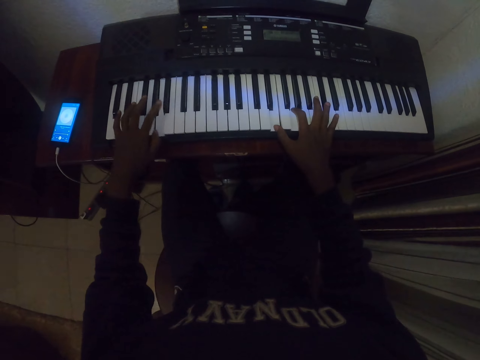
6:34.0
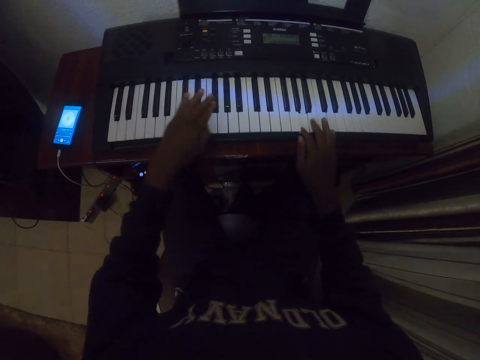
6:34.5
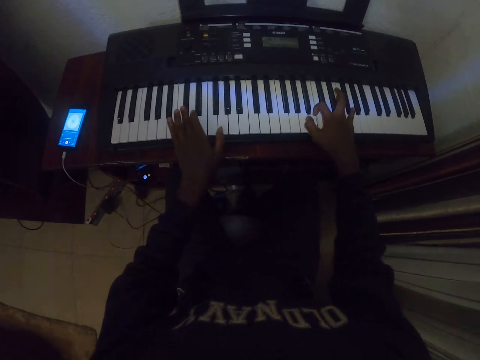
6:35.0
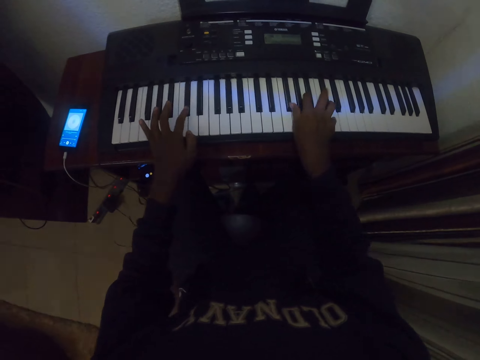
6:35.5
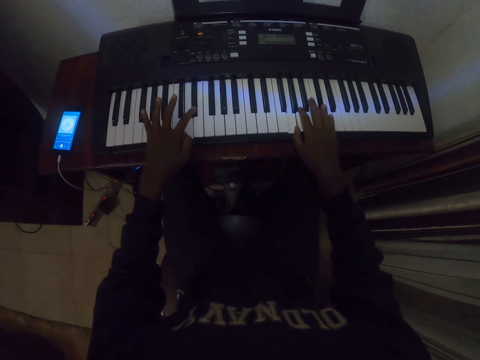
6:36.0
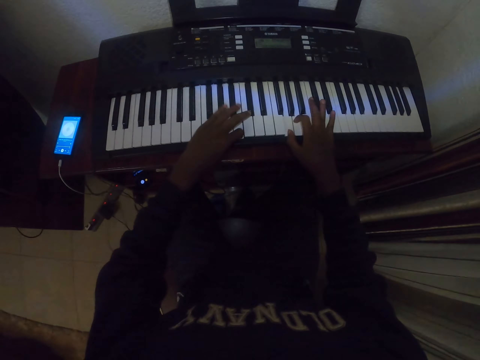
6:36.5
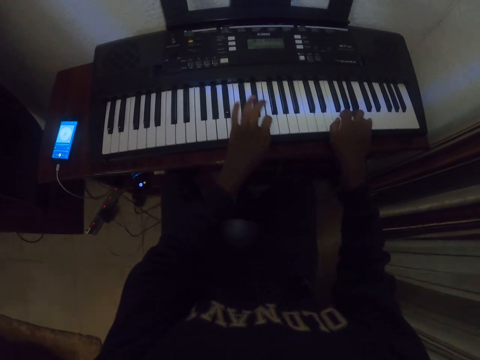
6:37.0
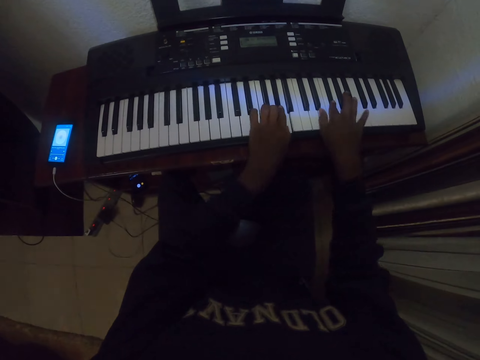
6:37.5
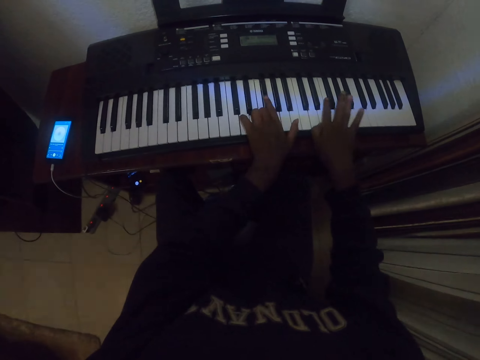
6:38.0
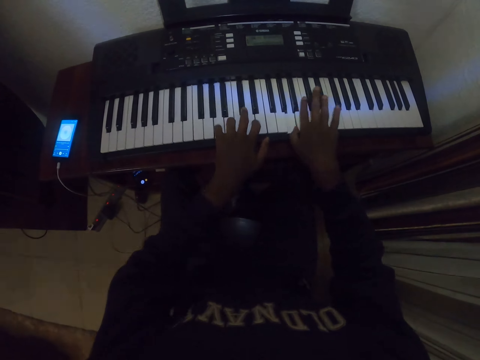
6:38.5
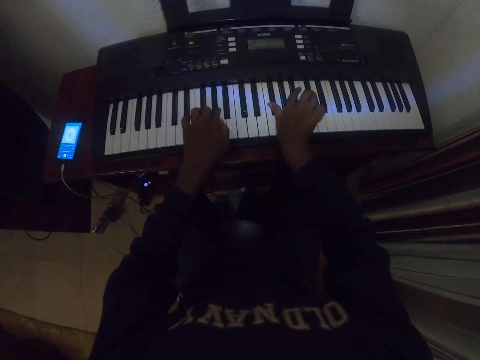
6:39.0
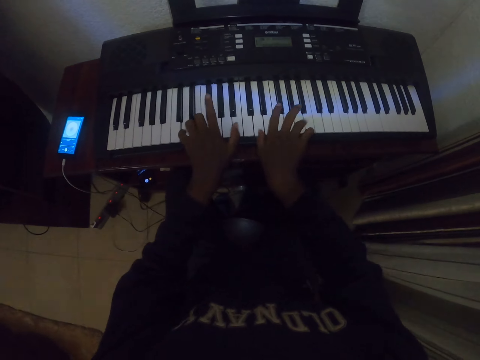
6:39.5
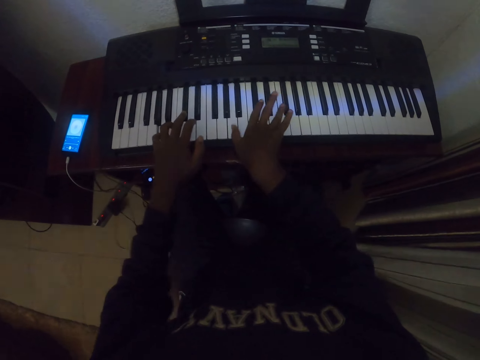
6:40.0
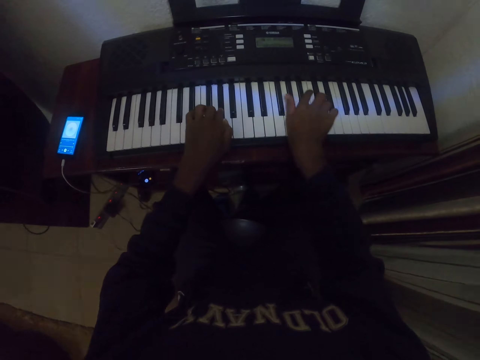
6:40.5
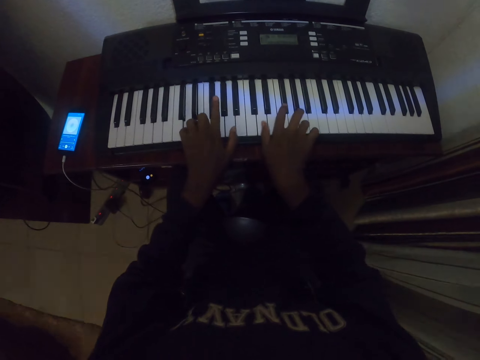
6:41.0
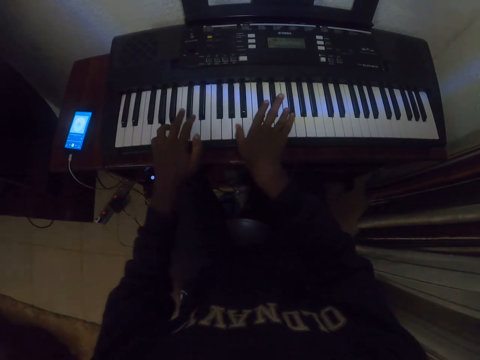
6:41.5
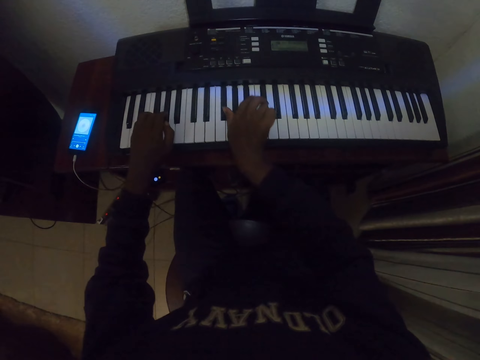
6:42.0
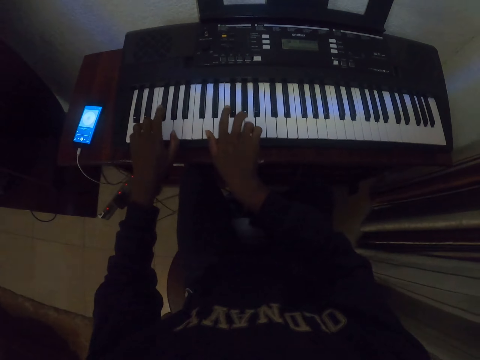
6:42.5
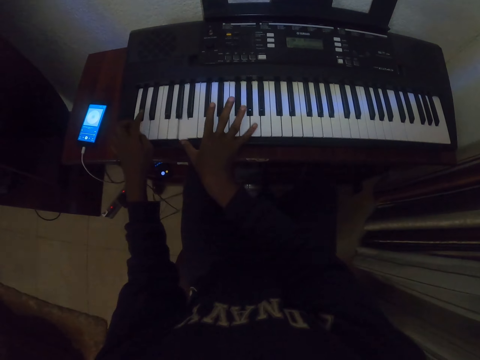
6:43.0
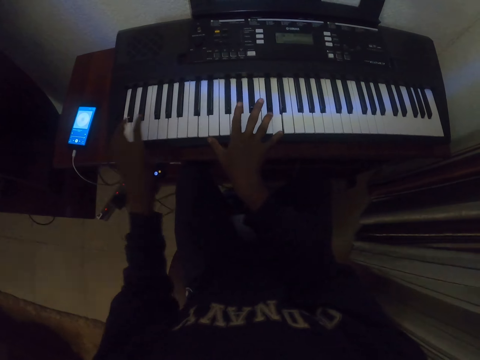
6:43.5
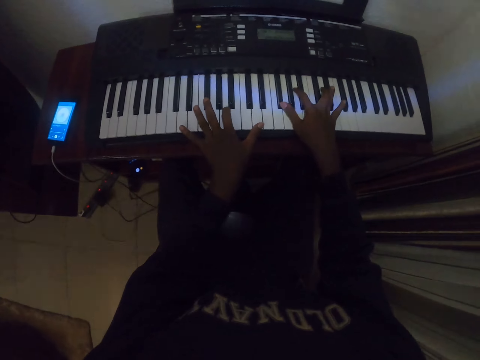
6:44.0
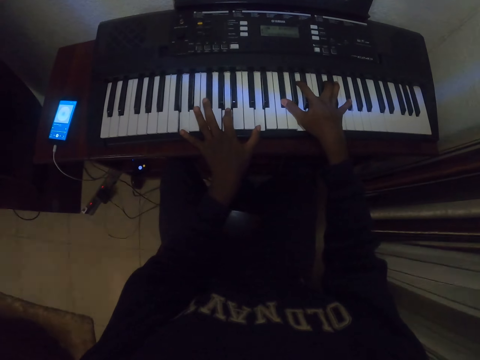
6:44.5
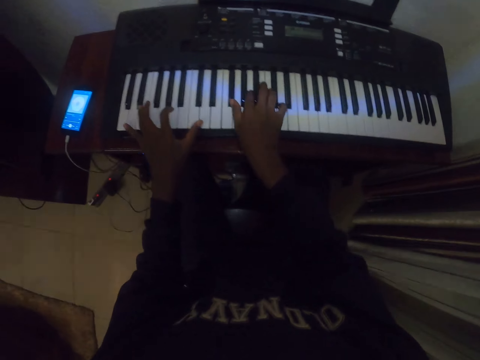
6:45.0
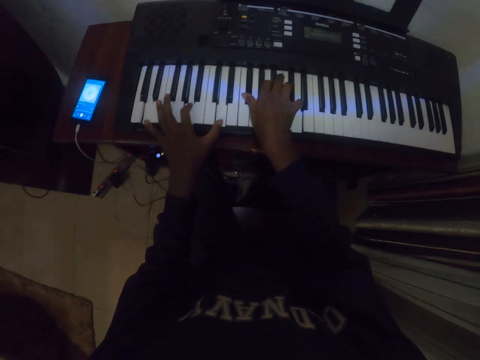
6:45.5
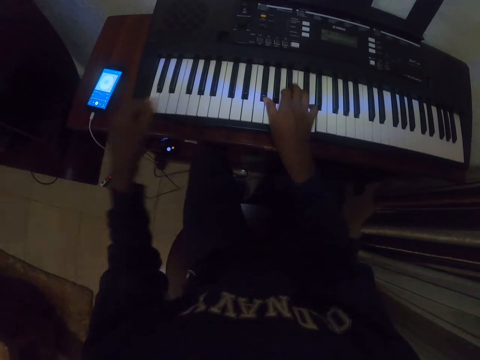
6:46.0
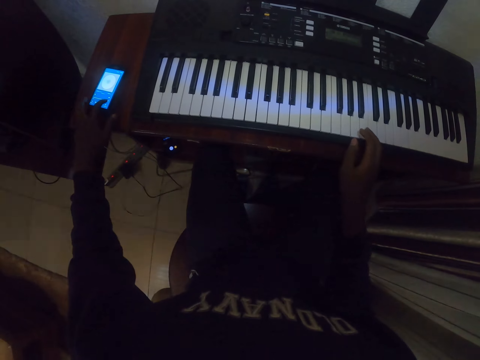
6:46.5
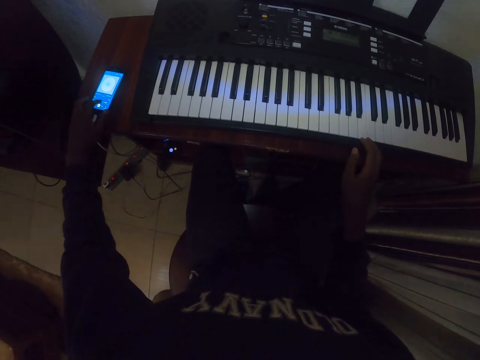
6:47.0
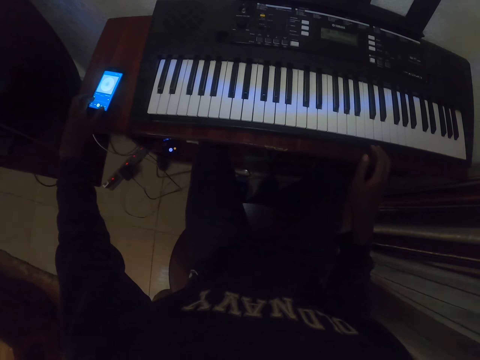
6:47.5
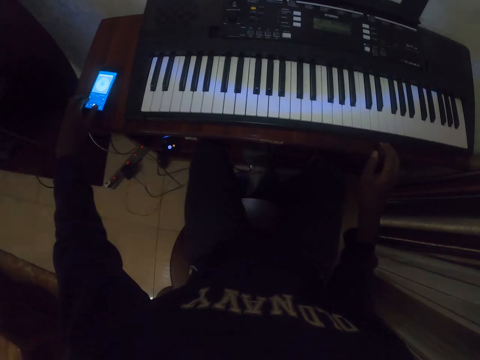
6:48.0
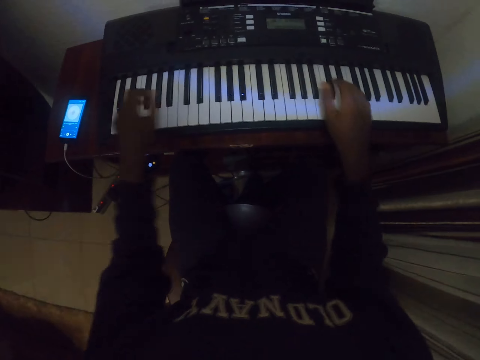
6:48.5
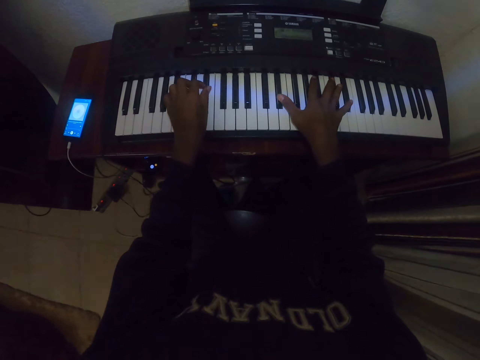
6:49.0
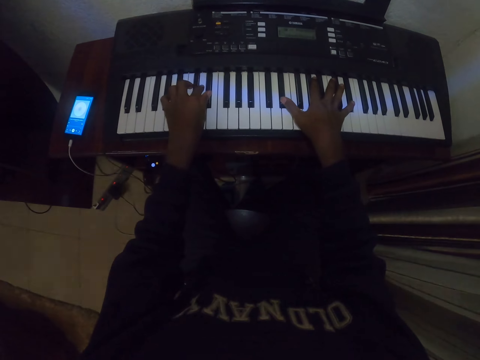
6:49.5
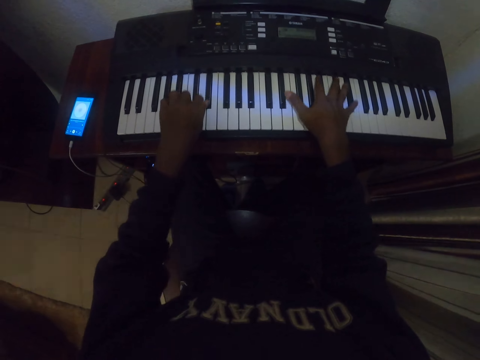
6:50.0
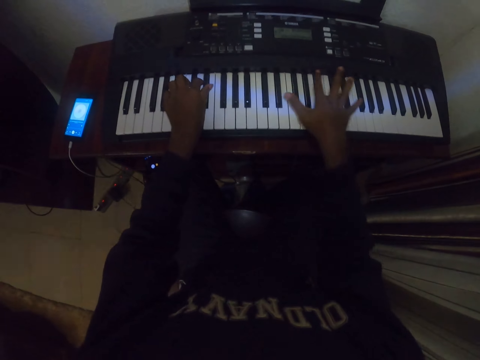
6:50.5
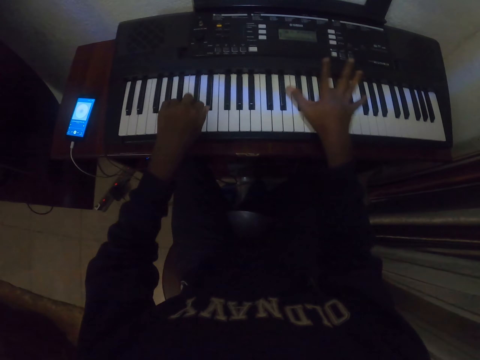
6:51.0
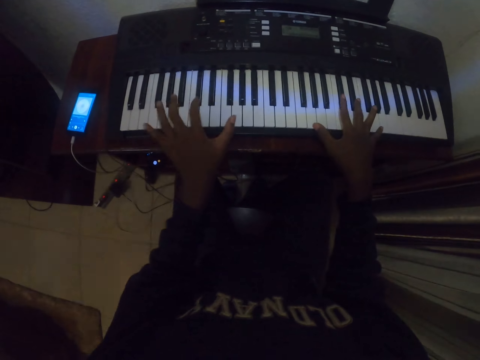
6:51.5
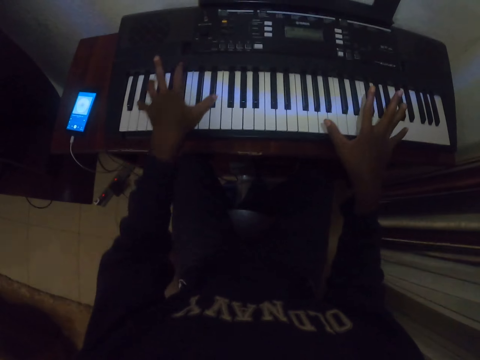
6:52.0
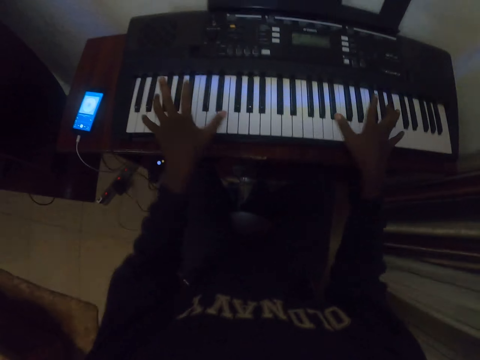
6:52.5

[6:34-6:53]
The camera wearer uses a smartphone. They press keys on a keyboard.

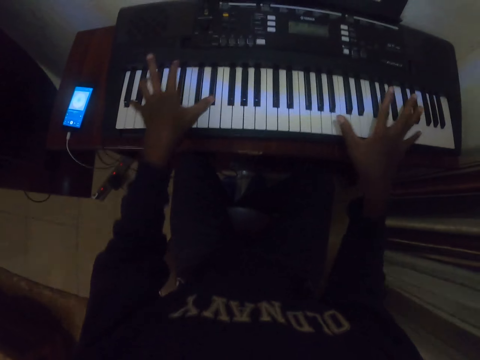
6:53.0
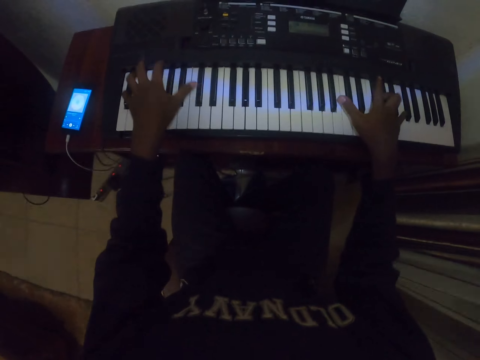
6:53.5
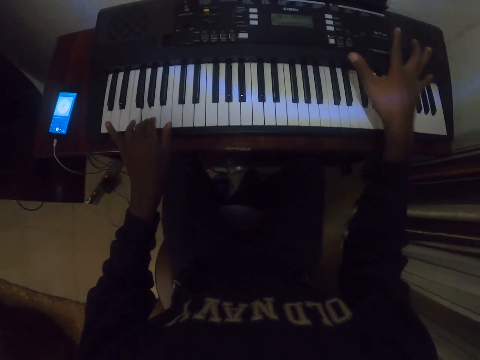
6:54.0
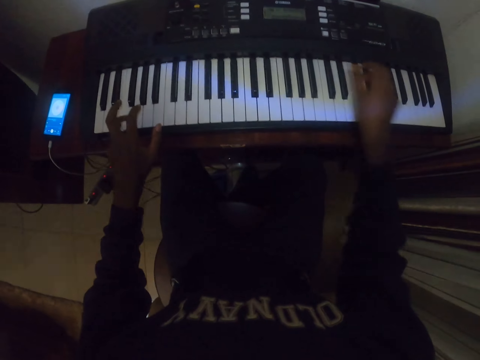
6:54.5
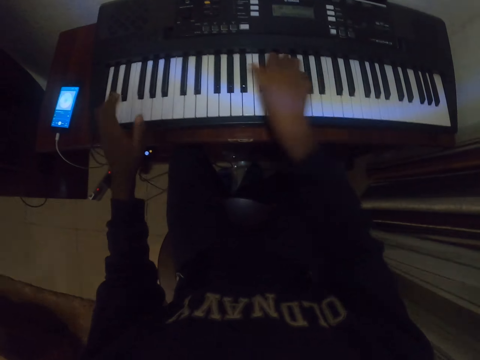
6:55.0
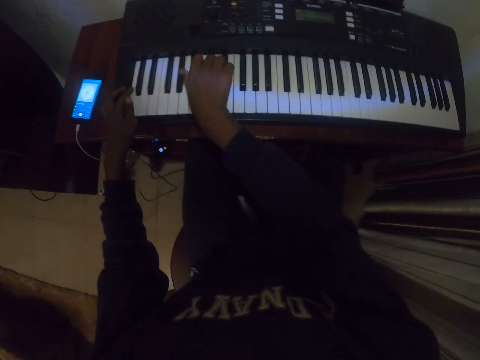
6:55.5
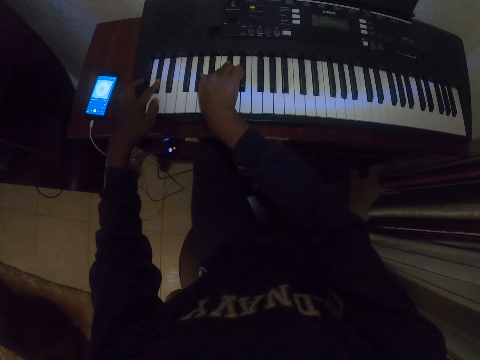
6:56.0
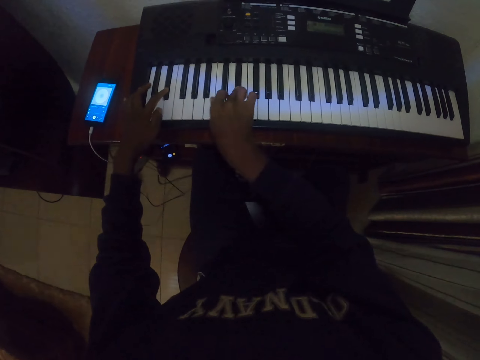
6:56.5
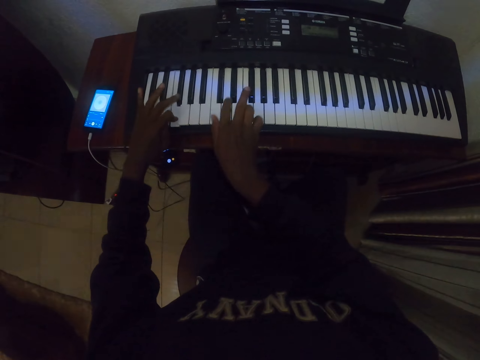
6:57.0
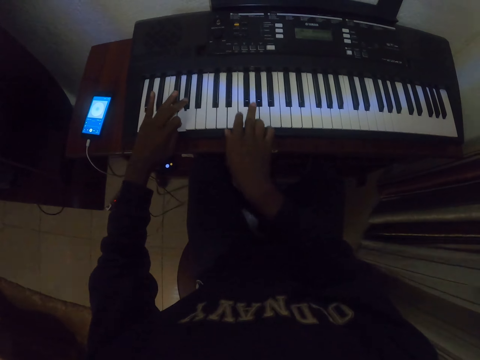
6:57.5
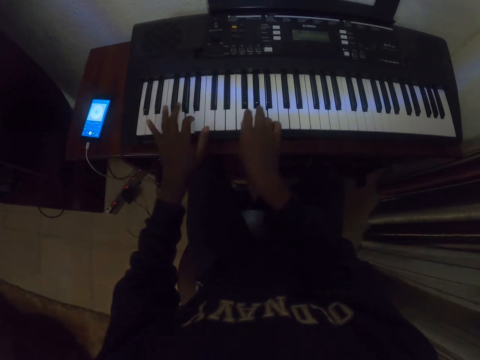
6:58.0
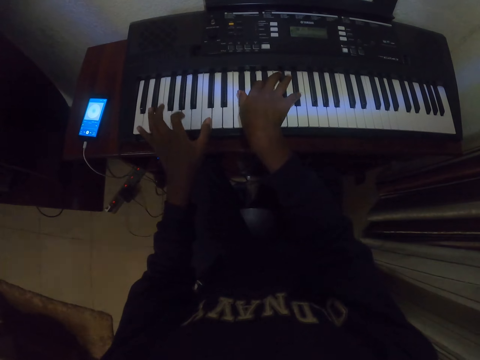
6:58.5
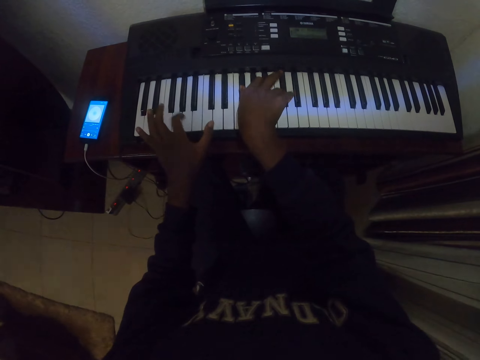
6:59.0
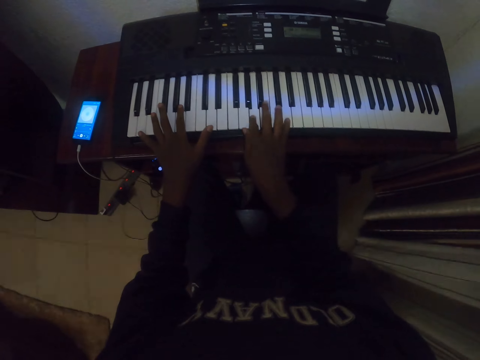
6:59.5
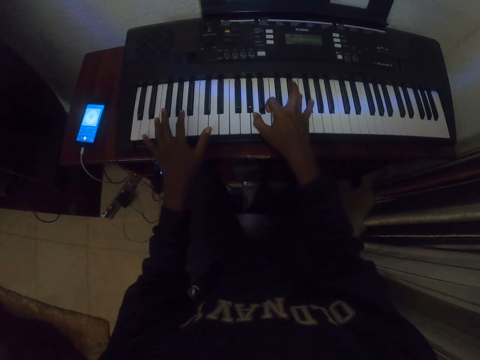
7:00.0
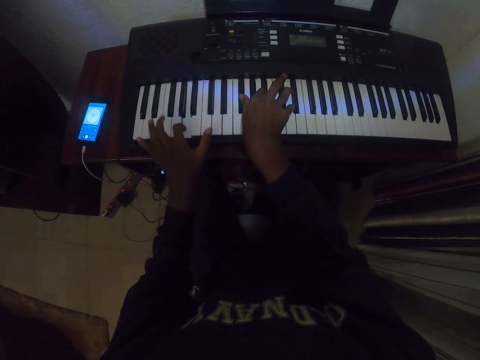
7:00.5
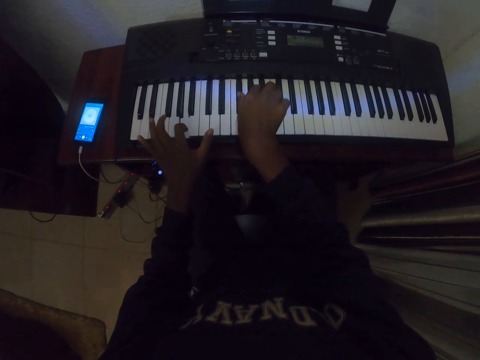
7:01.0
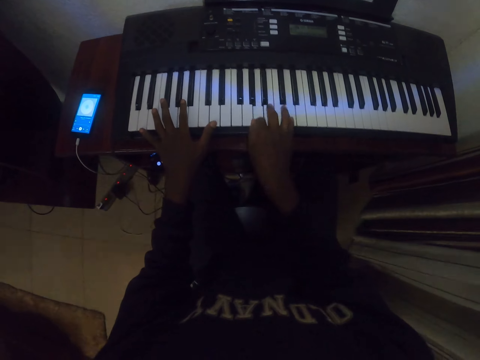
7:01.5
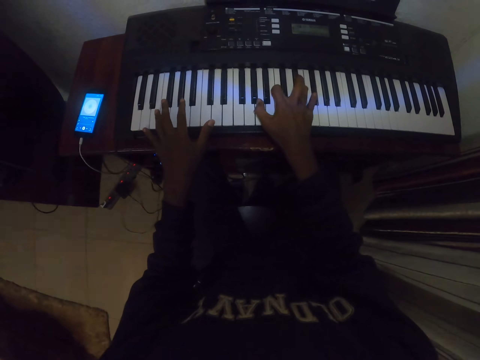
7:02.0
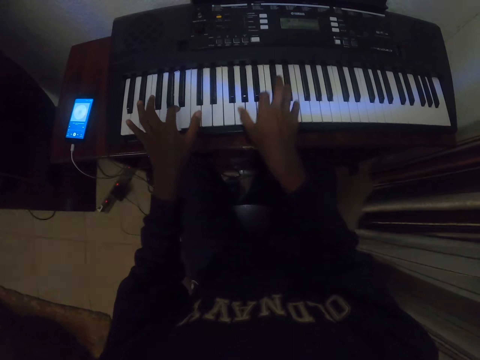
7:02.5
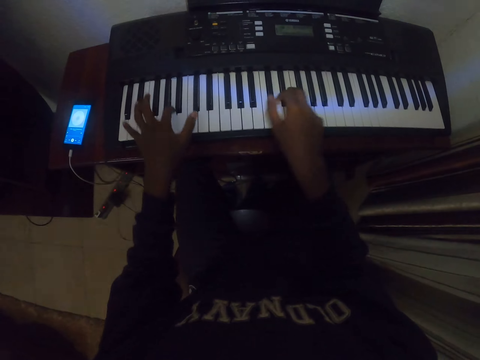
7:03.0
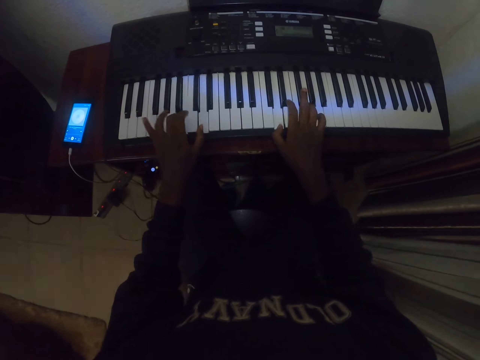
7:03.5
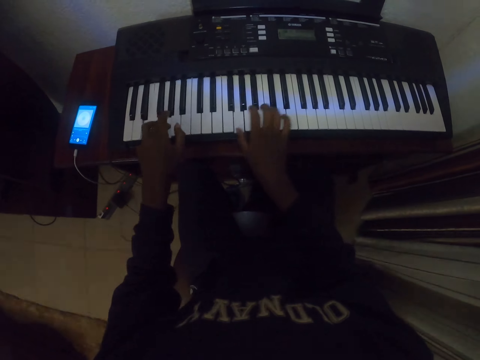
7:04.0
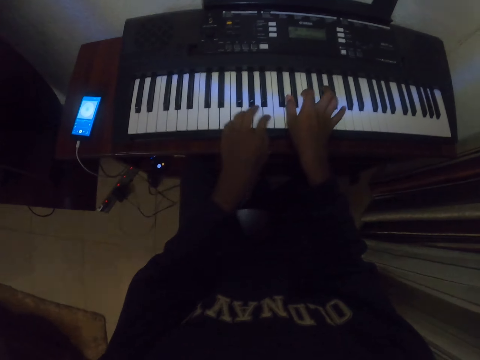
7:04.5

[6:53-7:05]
The camera wearer presses keys on a keyboard.
